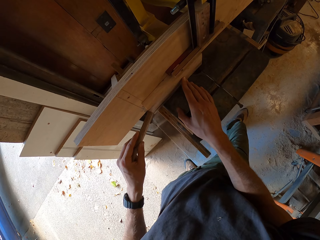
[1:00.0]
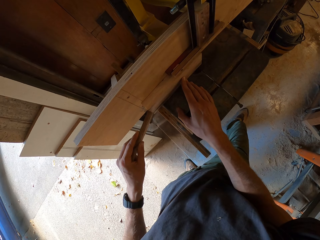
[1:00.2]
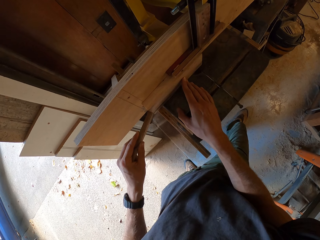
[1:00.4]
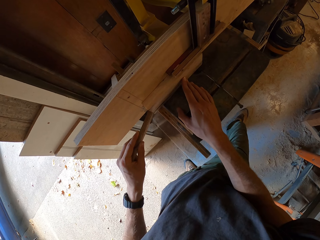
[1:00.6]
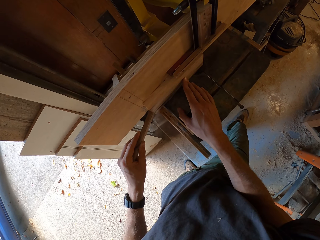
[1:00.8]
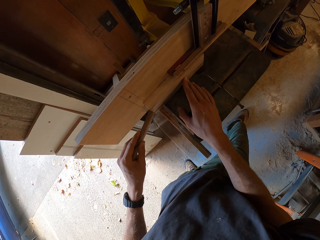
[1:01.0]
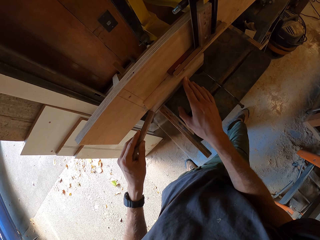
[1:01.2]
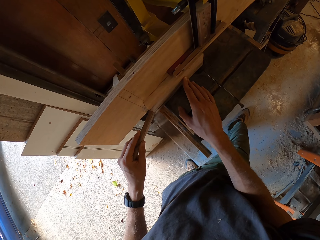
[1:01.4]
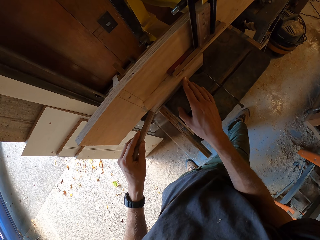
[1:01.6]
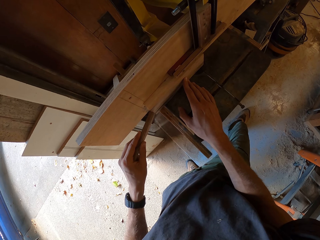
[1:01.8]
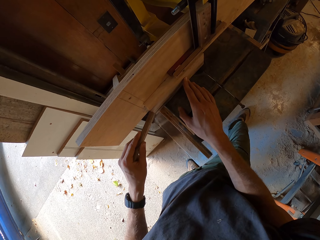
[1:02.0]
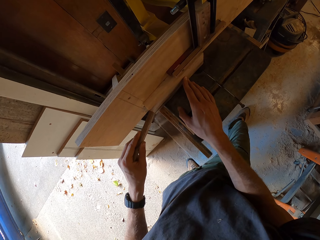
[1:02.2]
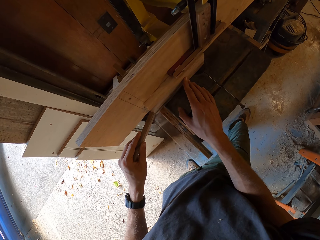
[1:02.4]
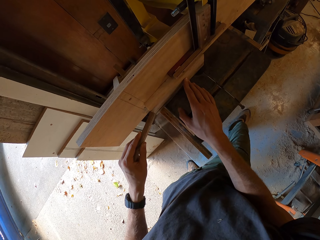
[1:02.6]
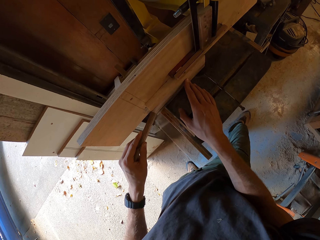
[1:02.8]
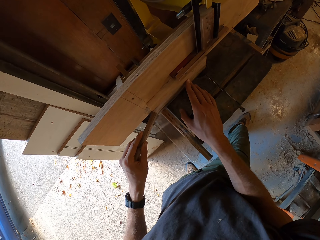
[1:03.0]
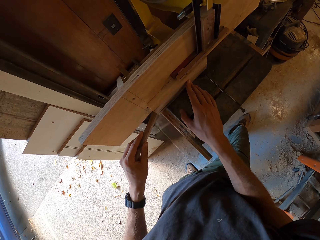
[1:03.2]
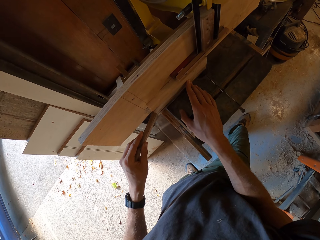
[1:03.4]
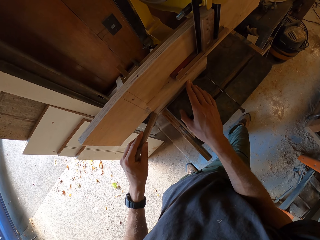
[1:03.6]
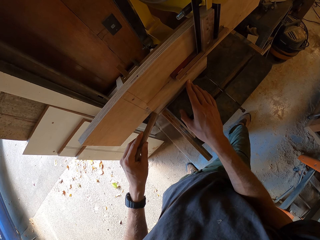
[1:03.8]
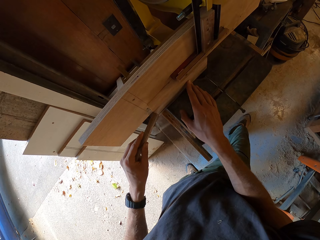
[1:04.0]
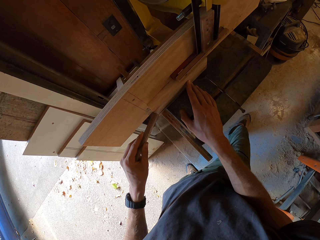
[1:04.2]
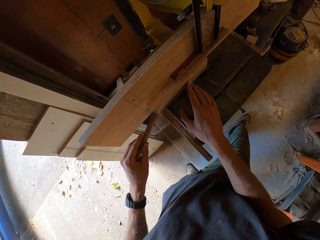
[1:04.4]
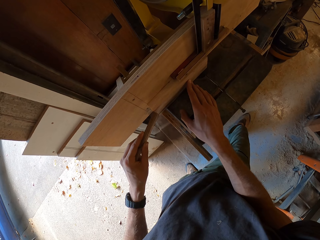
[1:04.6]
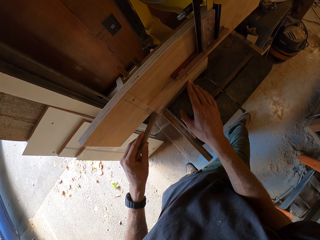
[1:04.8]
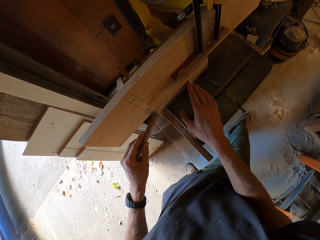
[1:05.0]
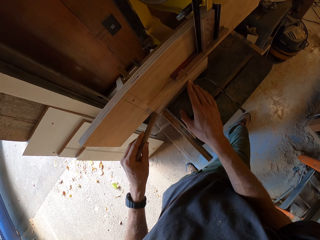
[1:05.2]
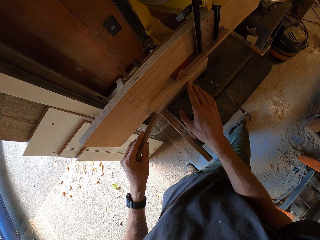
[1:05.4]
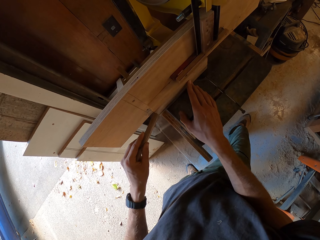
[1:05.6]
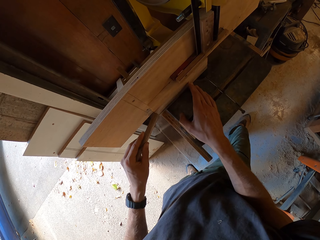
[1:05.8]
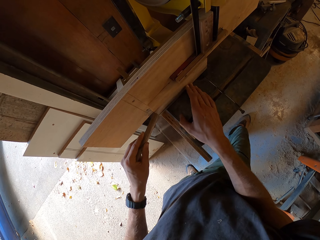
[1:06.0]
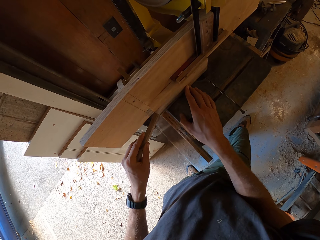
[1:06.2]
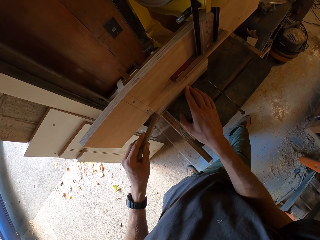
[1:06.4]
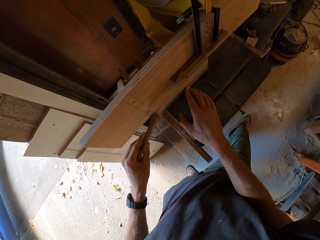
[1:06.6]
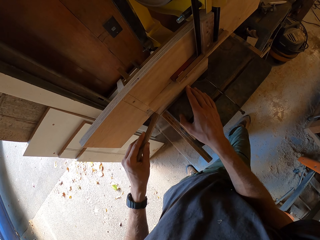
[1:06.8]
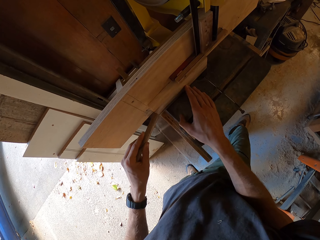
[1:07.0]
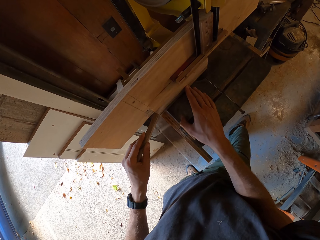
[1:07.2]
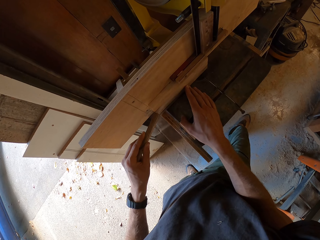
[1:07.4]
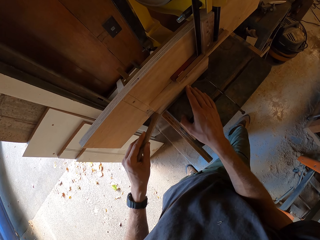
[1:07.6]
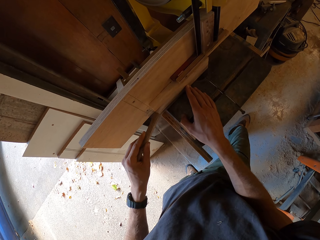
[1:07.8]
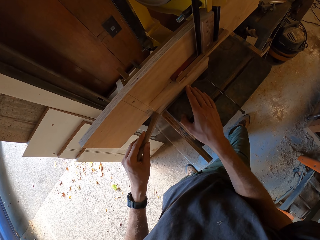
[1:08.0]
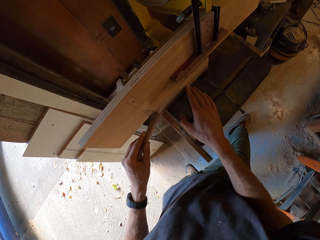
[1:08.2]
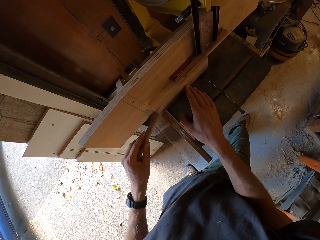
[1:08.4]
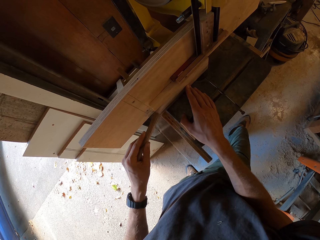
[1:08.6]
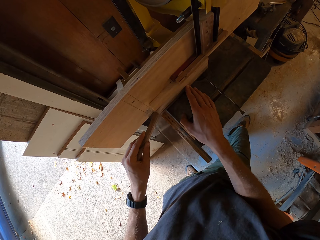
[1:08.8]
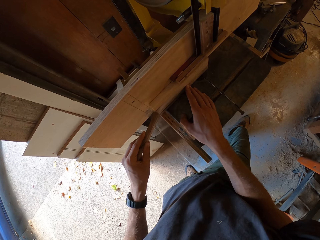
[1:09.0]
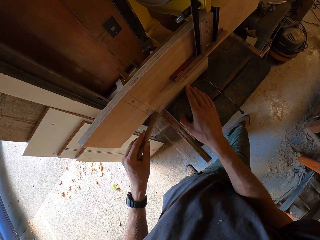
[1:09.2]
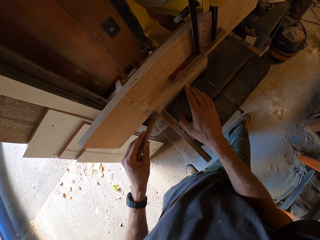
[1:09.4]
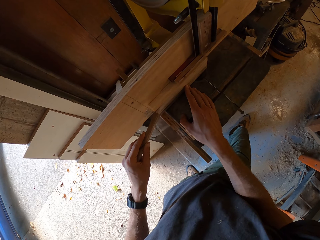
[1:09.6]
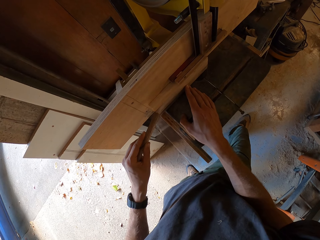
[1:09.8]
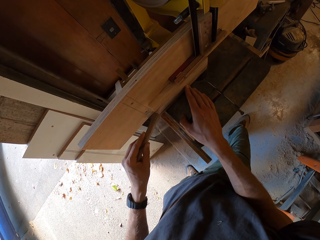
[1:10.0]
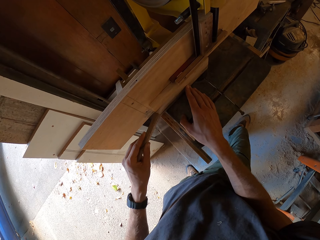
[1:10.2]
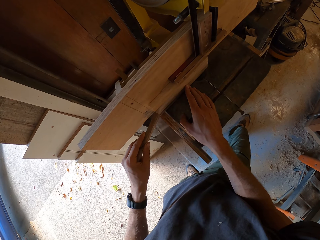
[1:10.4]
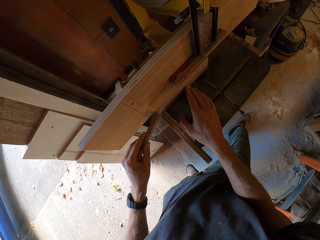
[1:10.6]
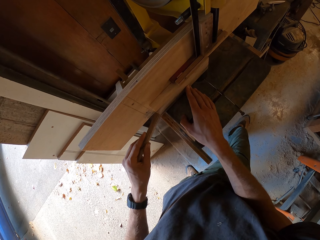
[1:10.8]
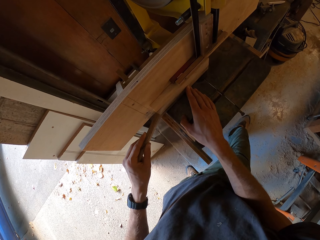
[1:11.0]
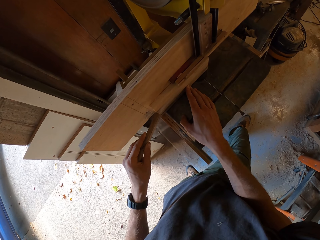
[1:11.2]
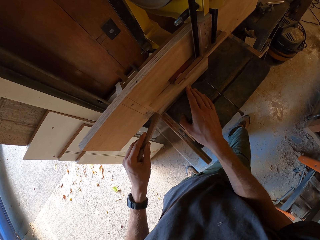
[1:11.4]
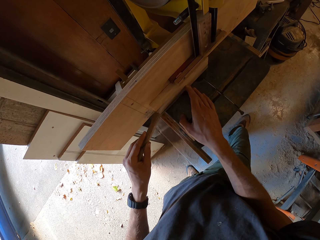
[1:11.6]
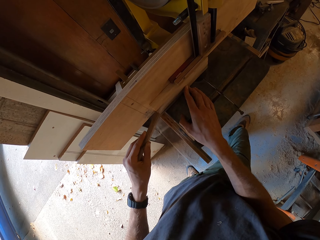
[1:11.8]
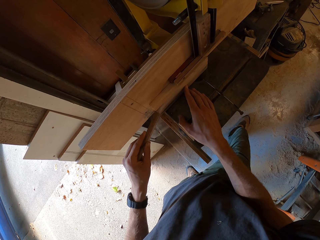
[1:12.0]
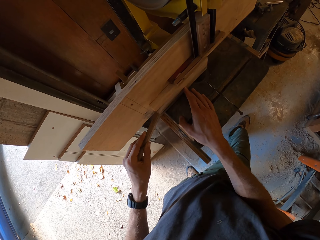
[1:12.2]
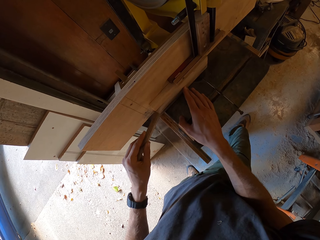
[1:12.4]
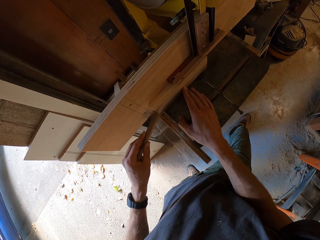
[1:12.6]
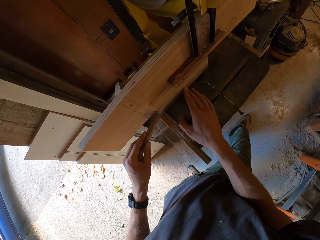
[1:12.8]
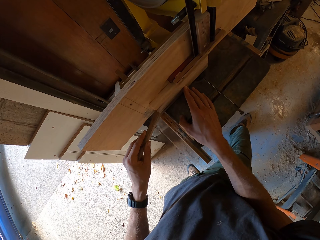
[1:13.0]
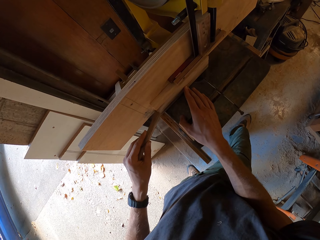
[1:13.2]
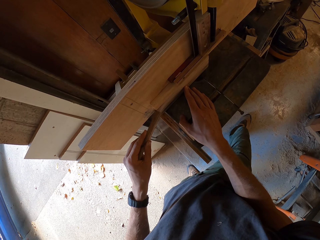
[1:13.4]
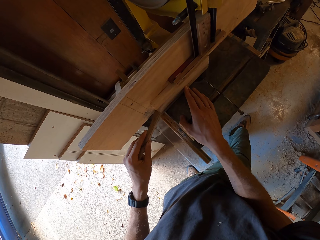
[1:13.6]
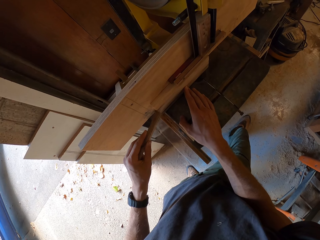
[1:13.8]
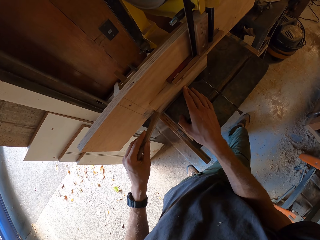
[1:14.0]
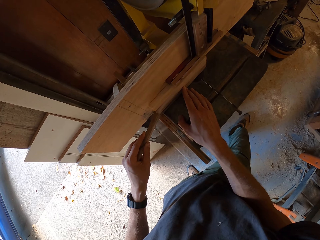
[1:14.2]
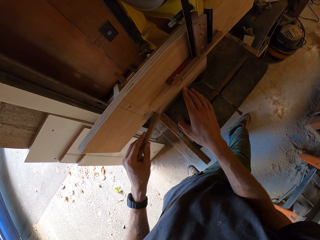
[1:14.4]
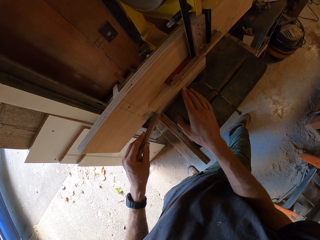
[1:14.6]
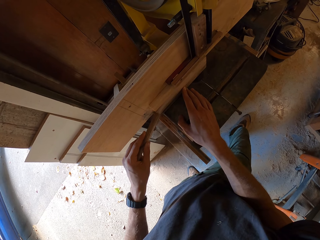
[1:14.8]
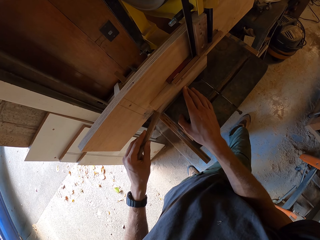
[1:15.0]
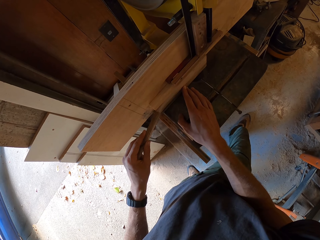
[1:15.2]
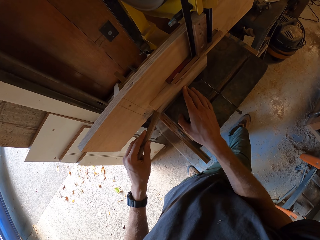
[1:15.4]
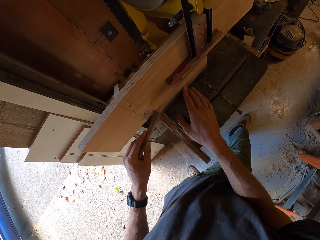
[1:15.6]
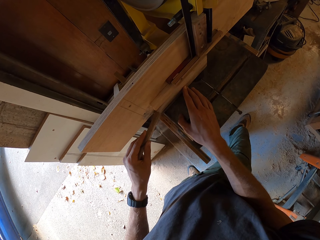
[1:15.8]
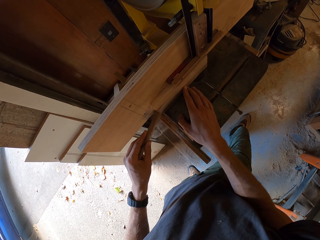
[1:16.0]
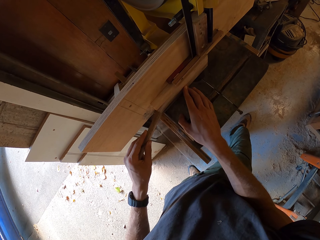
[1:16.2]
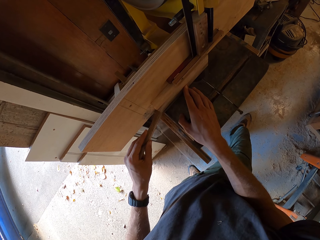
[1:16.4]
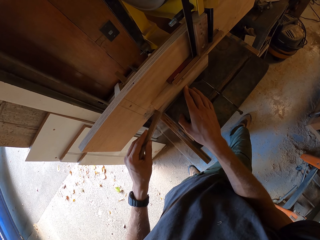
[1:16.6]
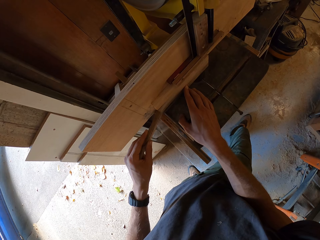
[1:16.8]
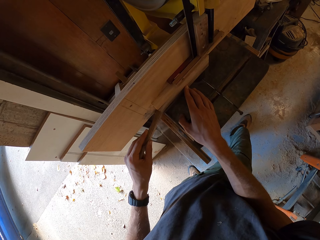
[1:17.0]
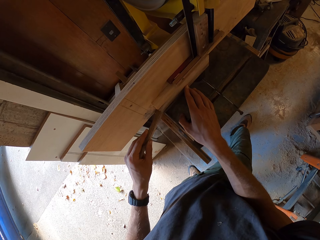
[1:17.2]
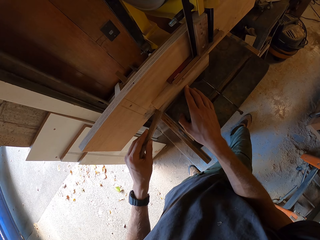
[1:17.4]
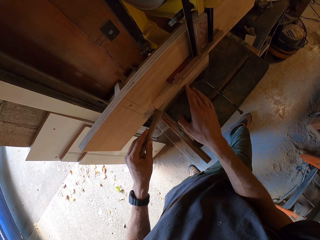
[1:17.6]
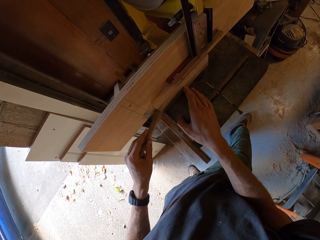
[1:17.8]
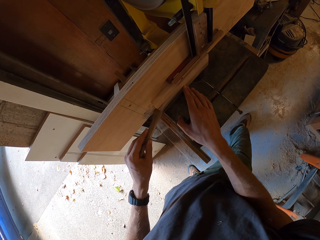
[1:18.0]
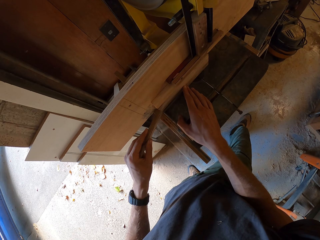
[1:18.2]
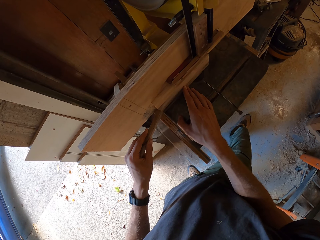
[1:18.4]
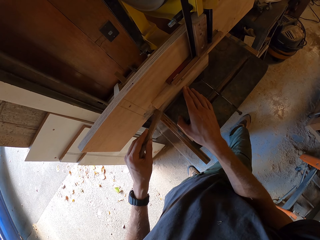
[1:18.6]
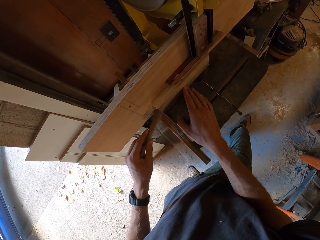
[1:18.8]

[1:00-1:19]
The camera wearer stares at the wood. They move the fingers. They hold the piece of wood. They move the fingers. They hold the piece of wood. They move the fingers.

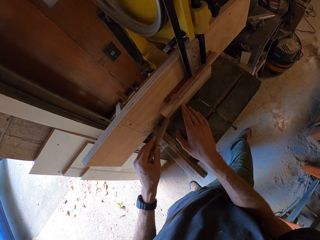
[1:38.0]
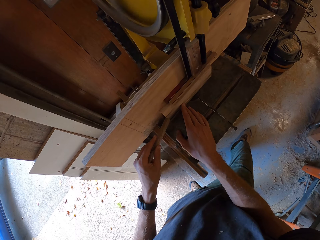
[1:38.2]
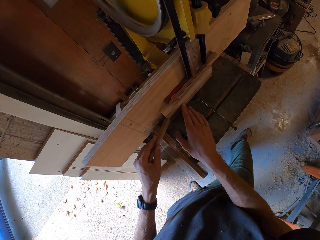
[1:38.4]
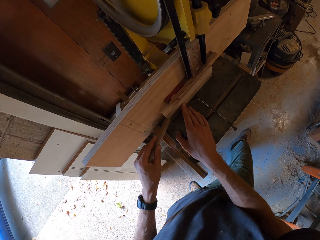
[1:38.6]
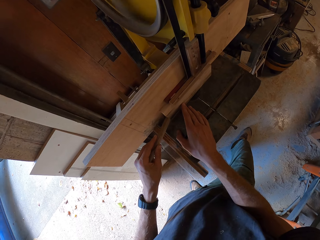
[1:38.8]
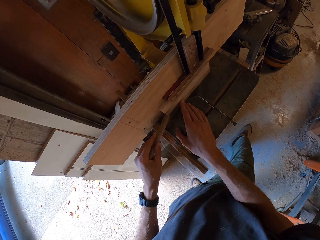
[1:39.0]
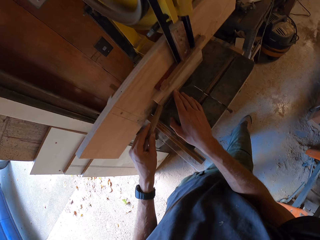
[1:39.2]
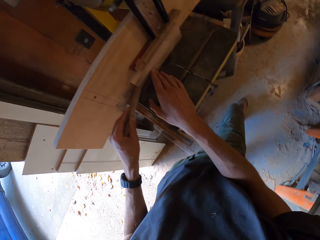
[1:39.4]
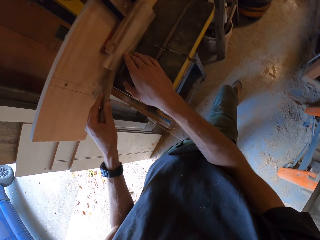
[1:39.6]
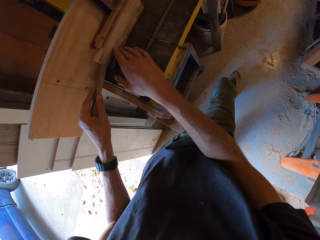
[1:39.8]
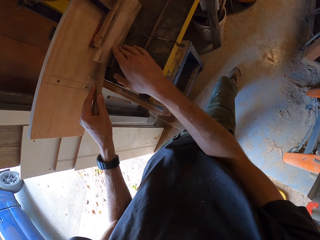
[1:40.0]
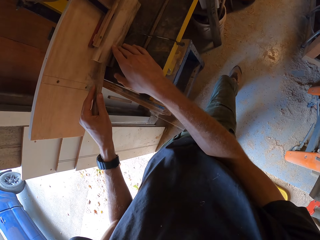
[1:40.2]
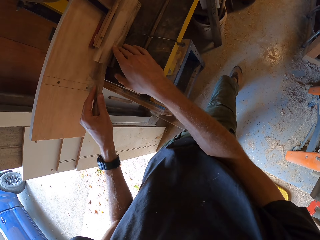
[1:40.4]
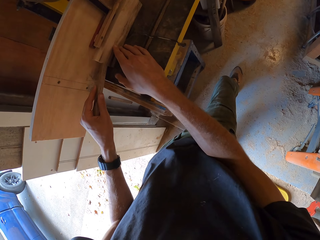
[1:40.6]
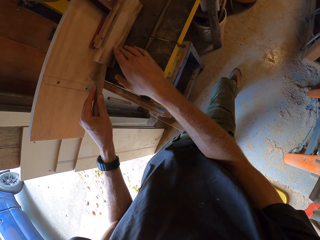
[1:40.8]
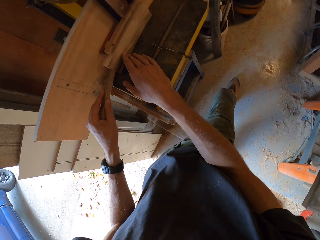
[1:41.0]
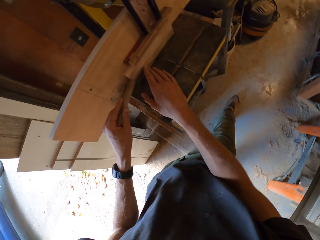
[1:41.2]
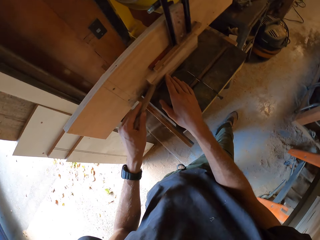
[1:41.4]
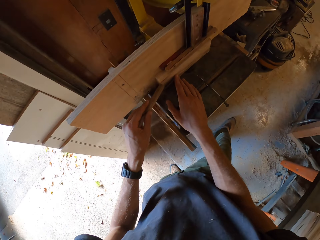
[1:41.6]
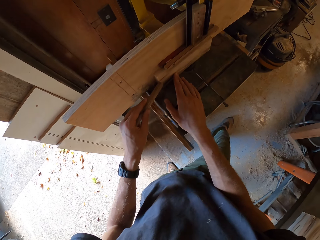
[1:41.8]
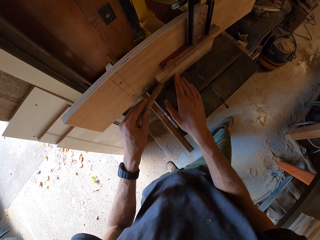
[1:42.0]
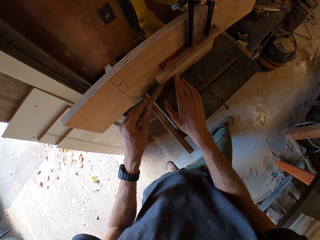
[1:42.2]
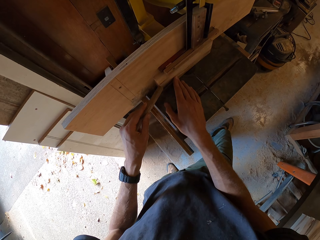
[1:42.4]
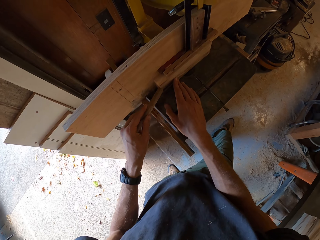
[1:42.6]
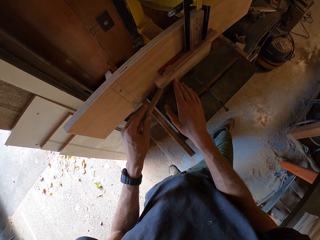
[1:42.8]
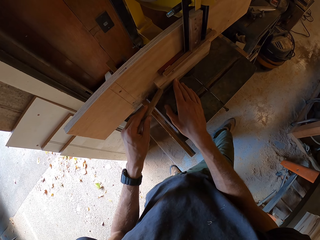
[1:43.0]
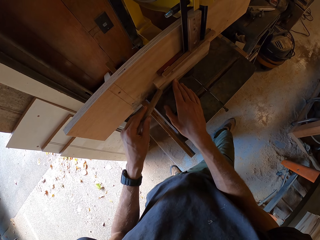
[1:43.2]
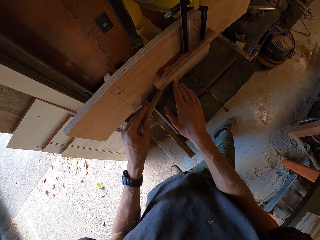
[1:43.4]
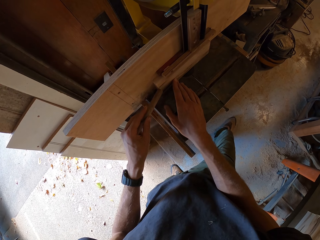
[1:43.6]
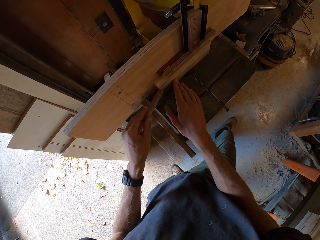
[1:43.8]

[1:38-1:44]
The camera wearer stares at the wood.
